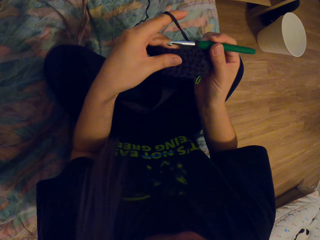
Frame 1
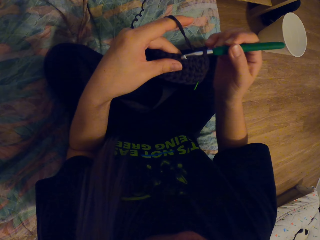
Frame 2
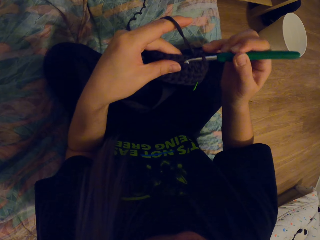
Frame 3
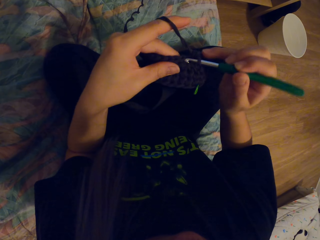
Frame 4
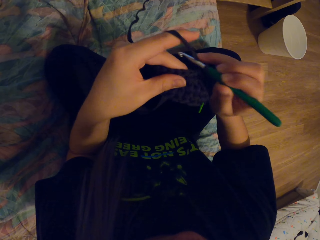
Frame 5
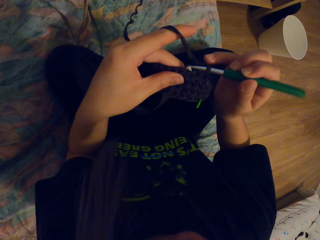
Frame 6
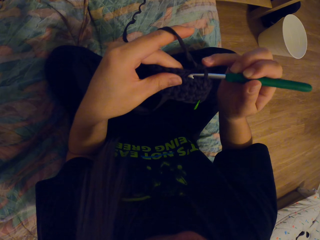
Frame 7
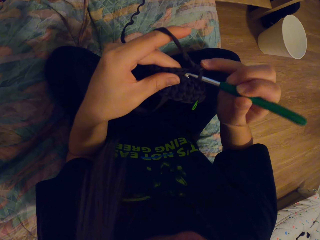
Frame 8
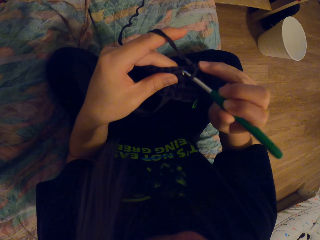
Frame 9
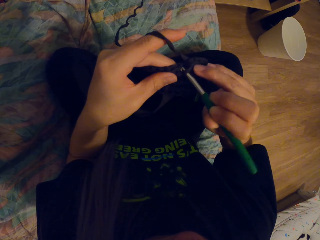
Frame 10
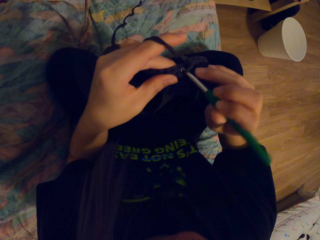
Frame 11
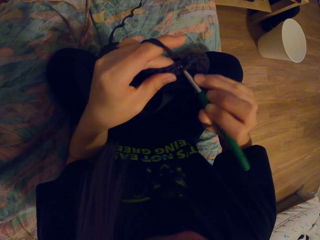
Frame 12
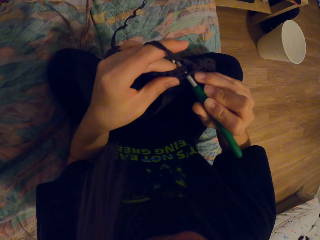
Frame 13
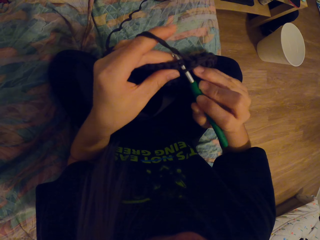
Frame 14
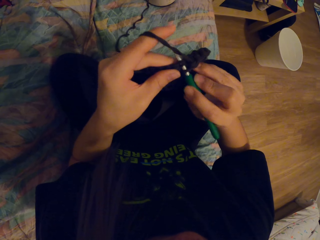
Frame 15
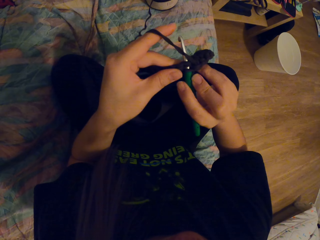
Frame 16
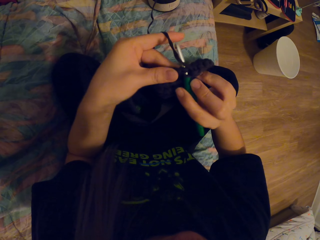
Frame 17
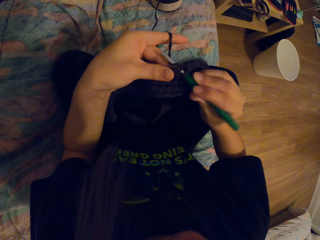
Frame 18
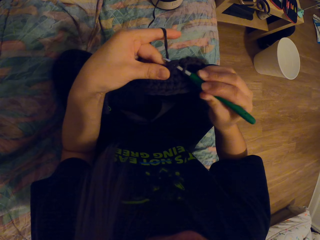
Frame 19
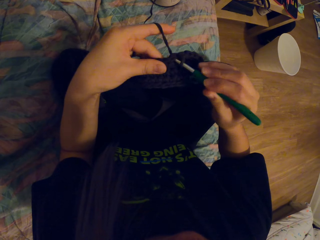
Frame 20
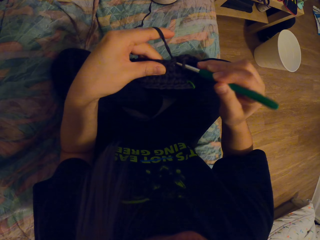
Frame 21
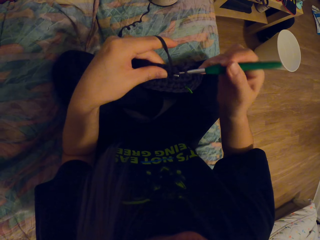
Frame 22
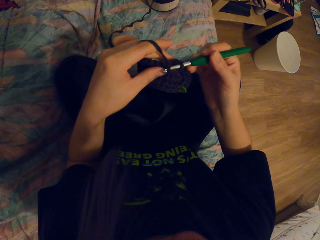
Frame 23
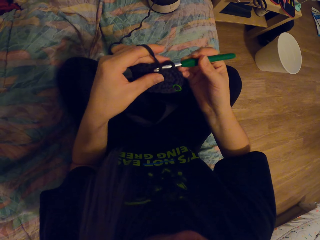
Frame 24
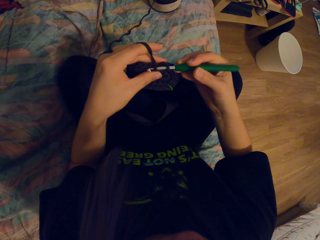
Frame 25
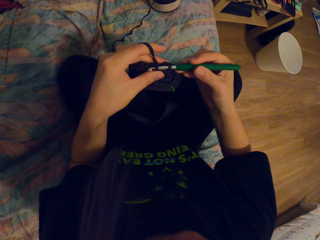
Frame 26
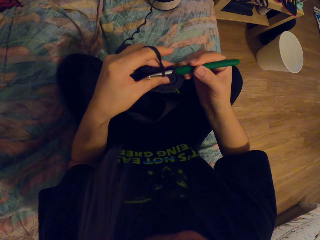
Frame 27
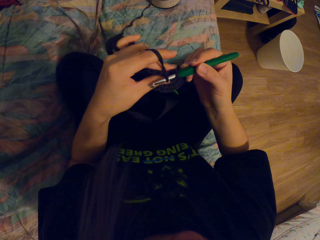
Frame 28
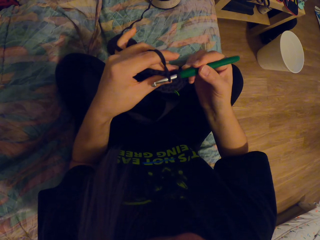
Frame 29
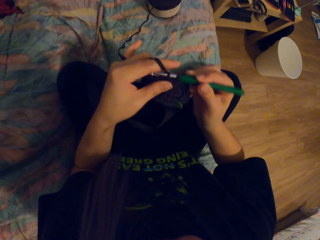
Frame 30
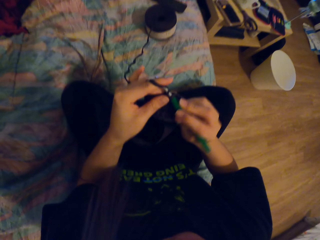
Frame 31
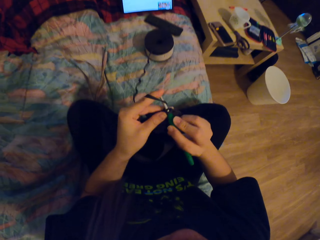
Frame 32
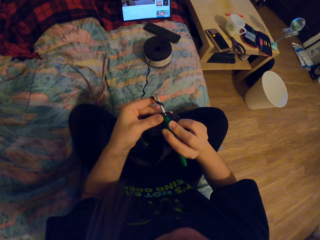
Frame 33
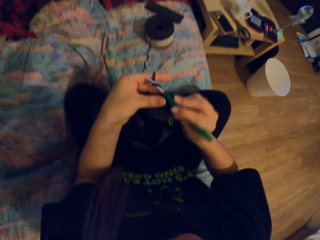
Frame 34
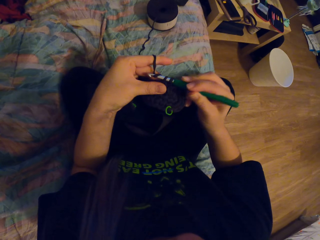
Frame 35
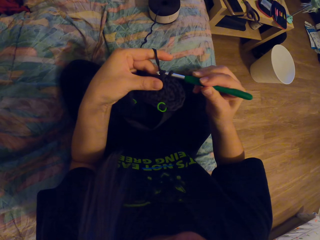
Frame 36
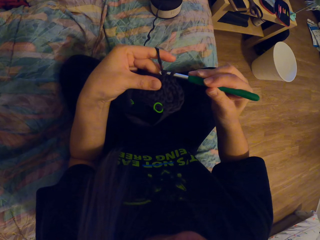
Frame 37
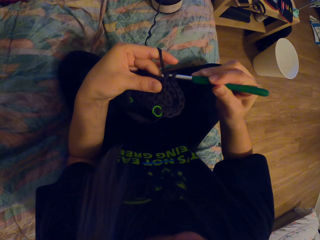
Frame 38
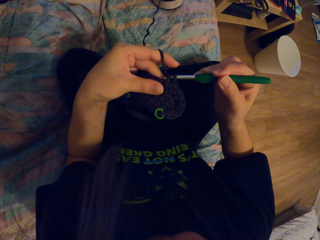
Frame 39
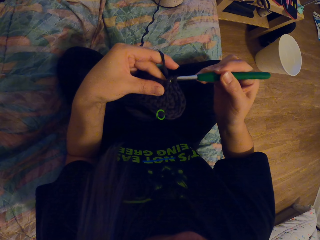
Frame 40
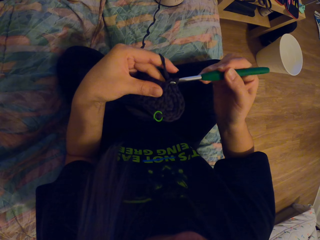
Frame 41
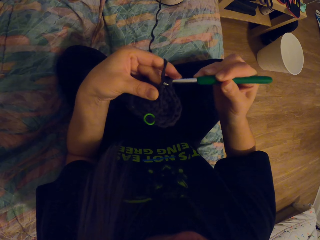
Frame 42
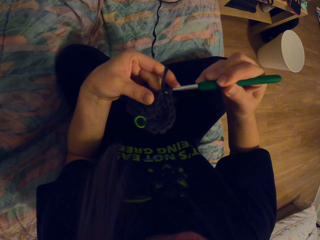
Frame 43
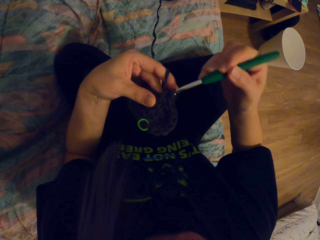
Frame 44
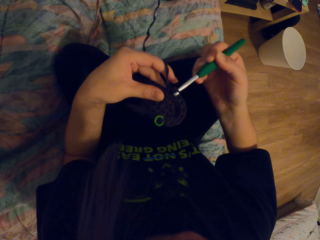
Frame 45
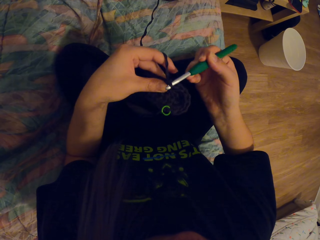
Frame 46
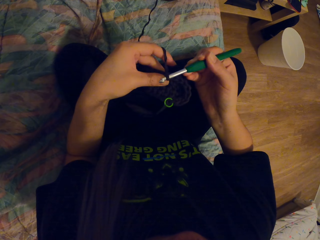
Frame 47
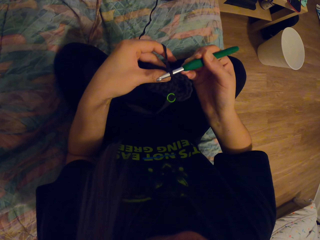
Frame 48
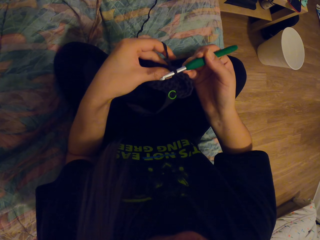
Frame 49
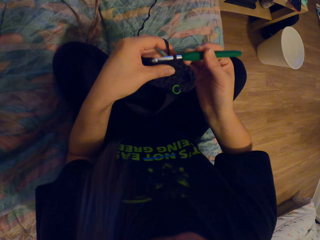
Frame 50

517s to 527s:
The camera wearer knits the thread using a crochet.

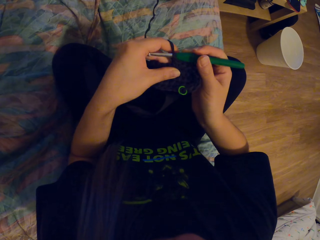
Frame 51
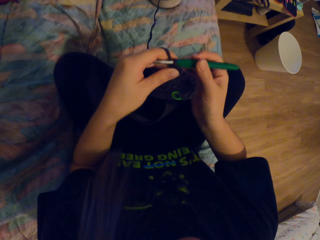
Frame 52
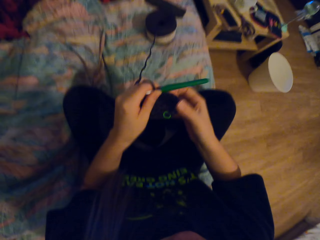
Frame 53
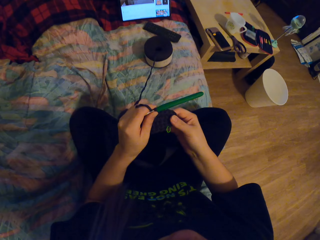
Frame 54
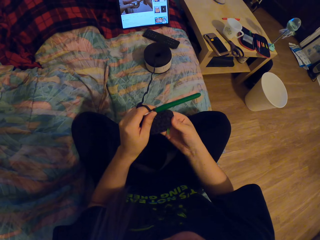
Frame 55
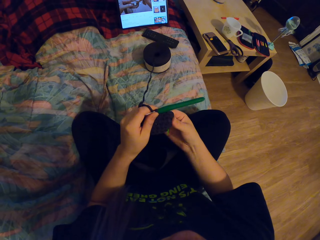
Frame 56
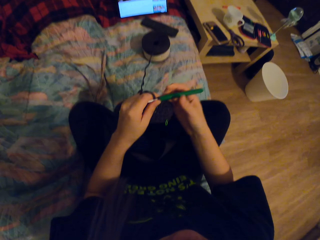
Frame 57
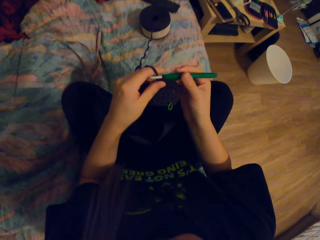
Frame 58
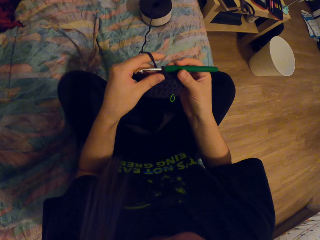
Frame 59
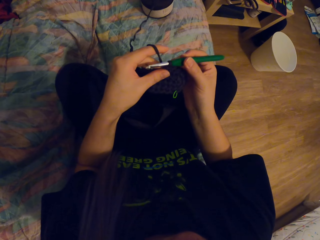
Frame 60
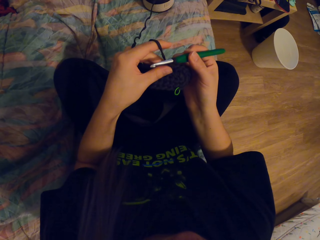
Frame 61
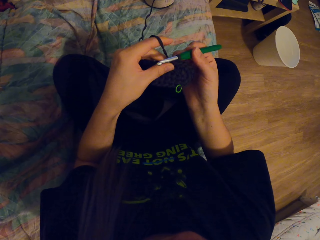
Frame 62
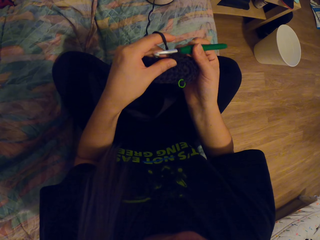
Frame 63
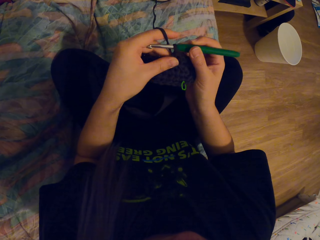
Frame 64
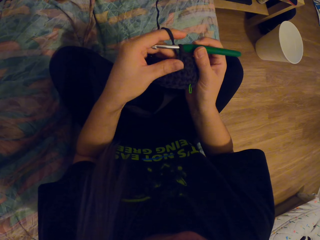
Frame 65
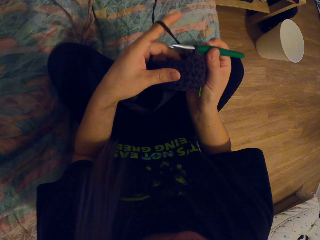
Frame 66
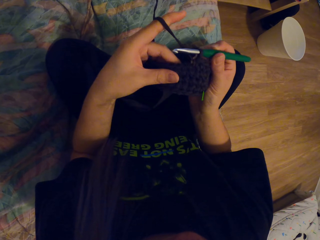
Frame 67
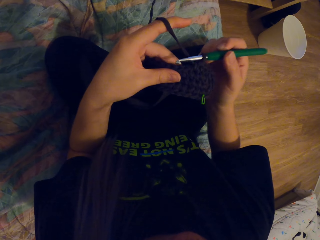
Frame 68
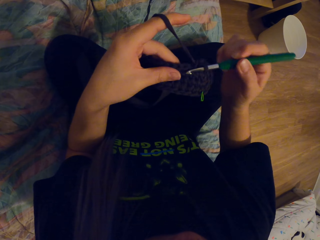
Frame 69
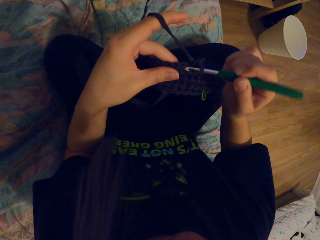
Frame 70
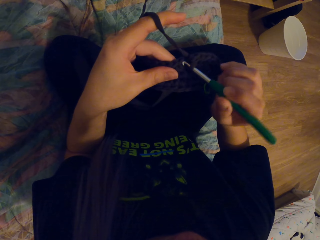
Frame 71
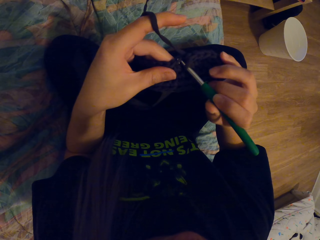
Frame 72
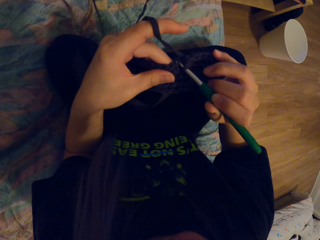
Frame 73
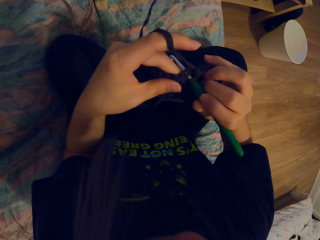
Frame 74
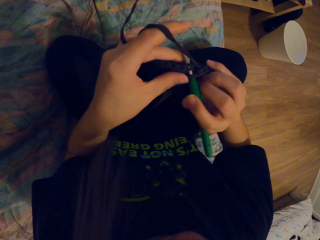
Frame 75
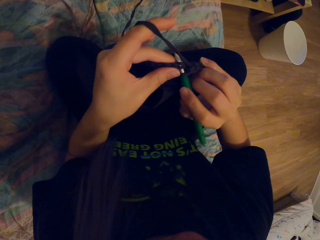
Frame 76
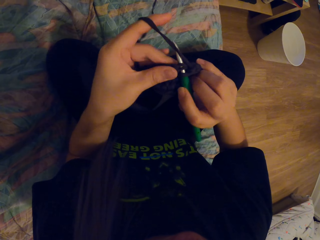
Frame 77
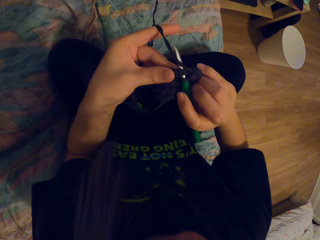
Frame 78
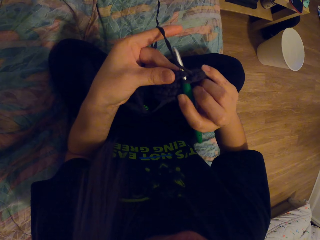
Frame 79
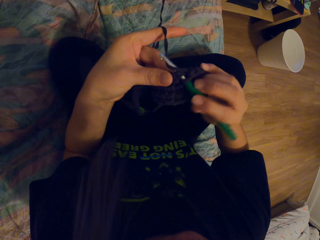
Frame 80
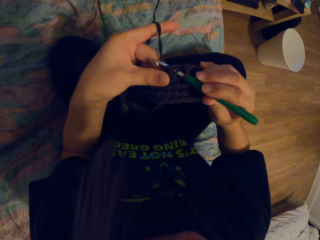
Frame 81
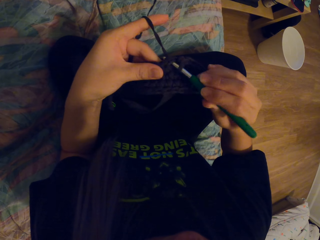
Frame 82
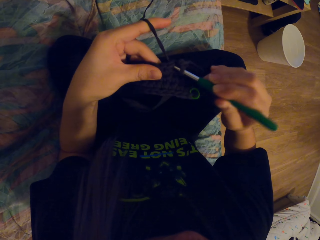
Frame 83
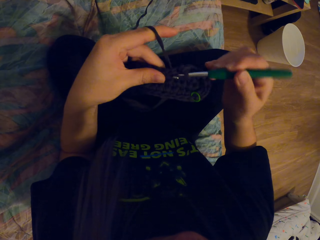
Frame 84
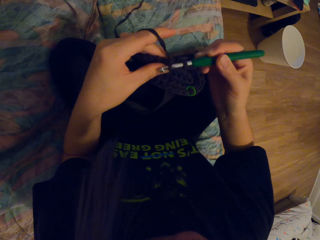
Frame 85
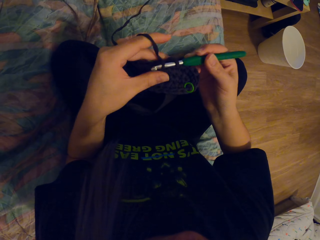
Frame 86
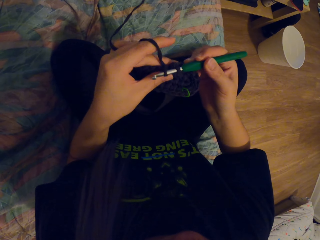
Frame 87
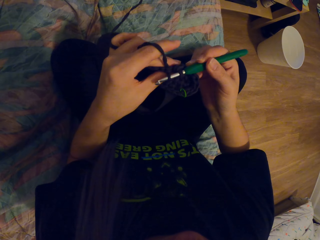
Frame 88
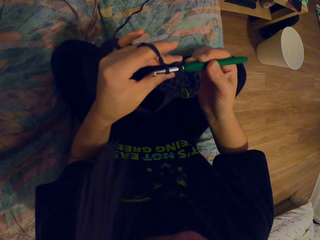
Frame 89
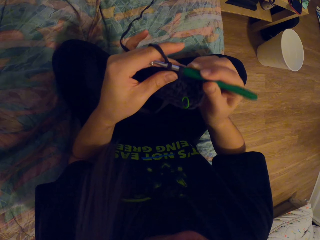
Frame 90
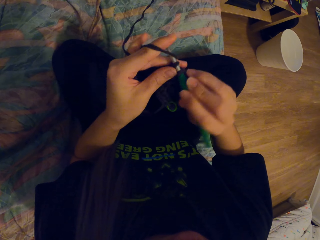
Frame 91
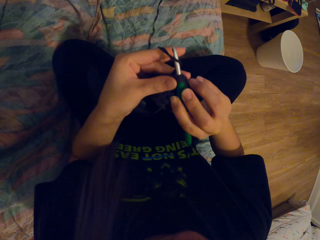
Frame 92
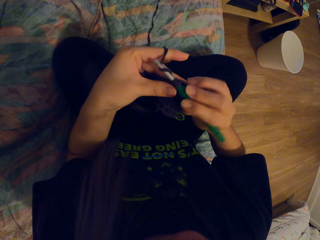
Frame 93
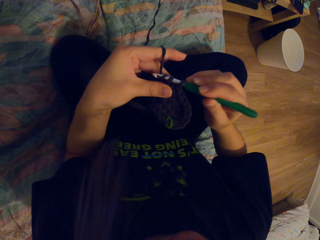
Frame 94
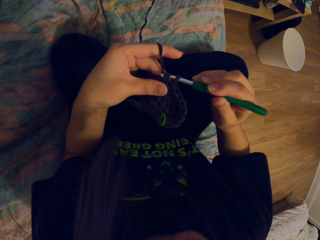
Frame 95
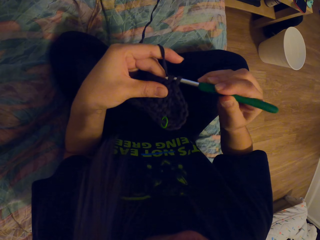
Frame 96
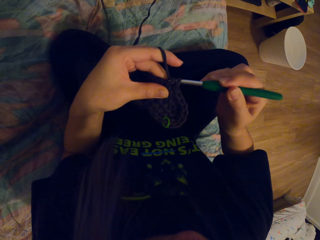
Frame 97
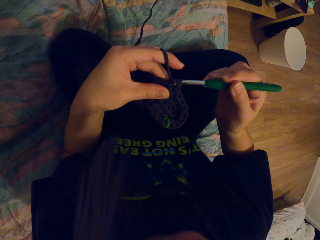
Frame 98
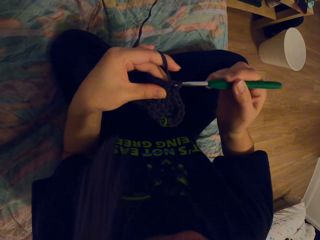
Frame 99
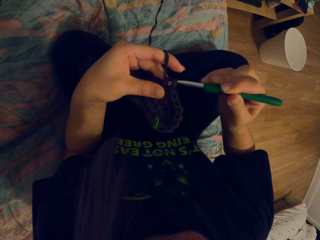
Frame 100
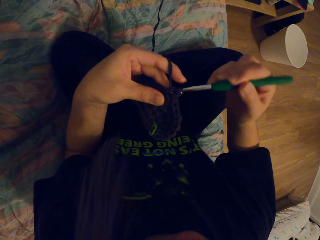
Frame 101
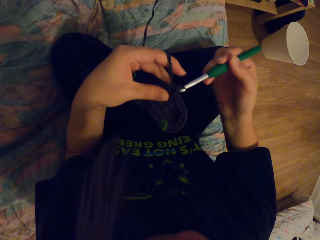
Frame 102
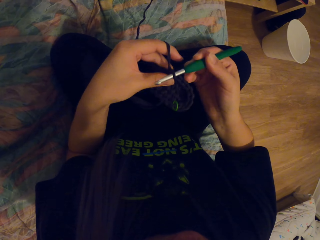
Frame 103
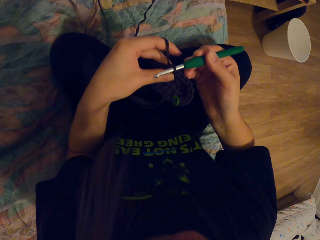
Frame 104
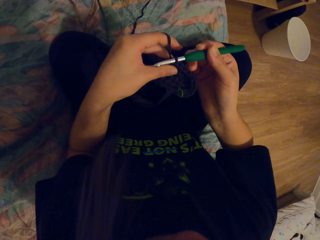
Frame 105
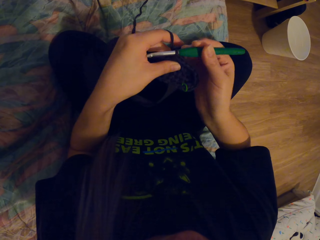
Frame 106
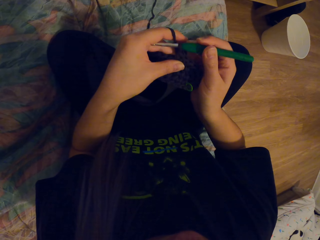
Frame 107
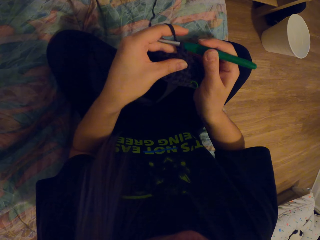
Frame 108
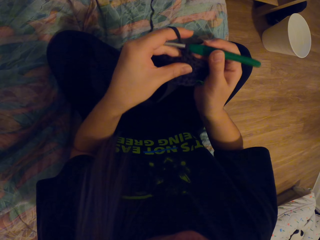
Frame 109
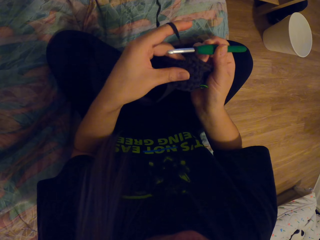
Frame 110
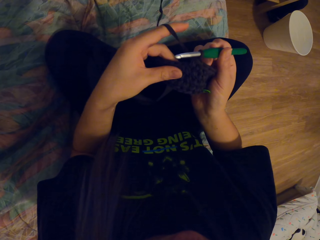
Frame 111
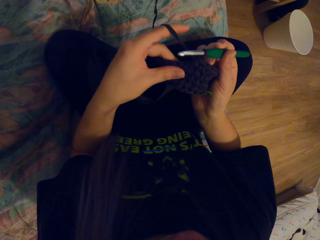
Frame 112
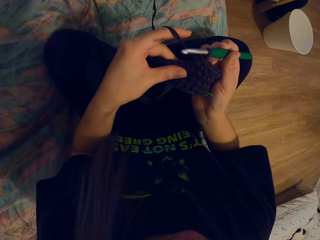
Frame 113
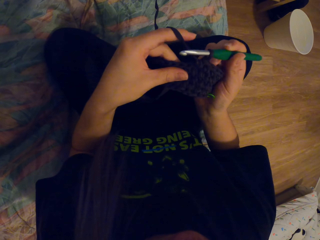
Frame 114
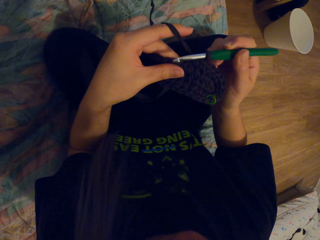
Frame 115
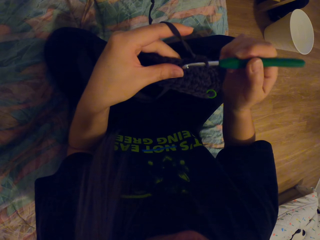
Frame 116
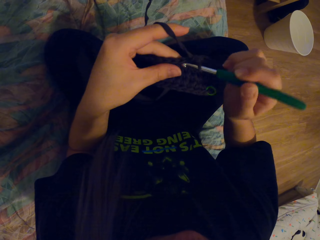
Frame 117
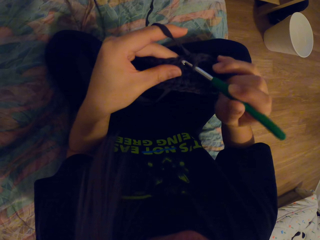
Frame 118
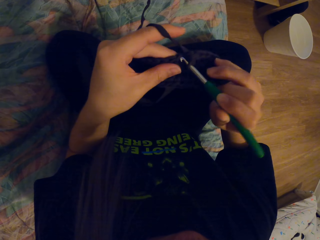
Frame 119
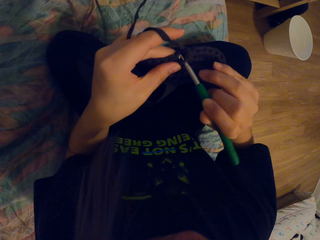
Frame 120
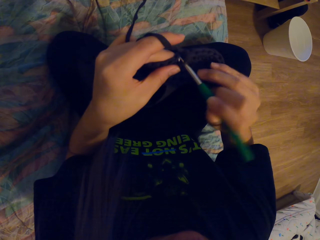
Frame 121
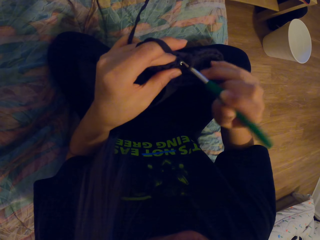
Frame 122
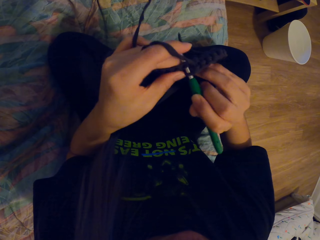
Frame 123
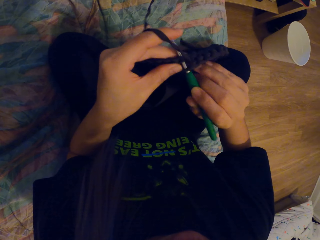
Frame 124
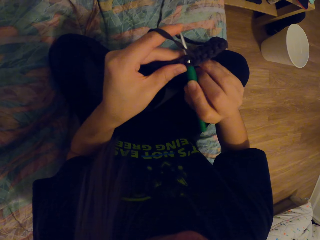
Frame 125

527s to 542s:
The camera wearer holds the thread. They hold the crochet. They knit the thread using the crochet.
